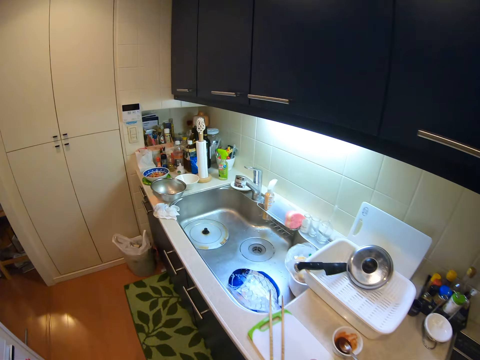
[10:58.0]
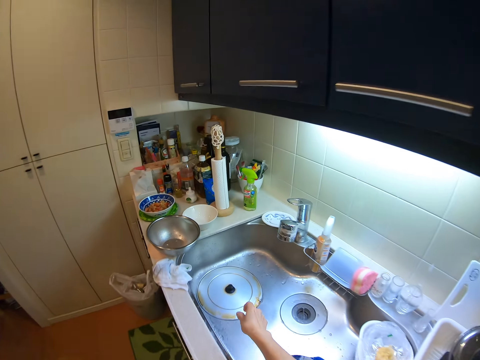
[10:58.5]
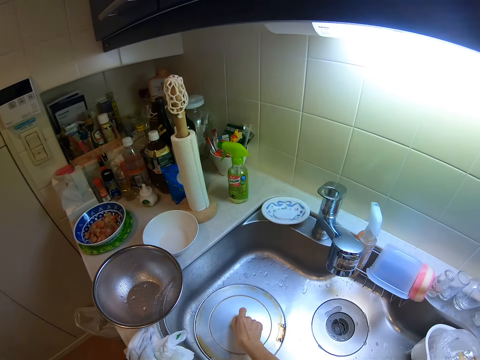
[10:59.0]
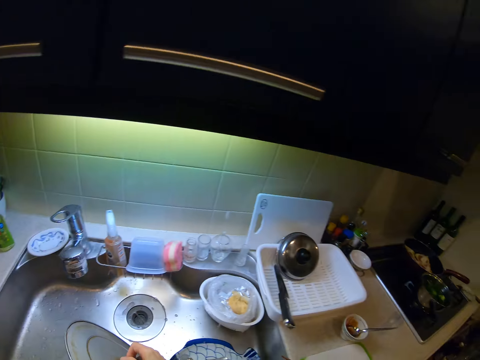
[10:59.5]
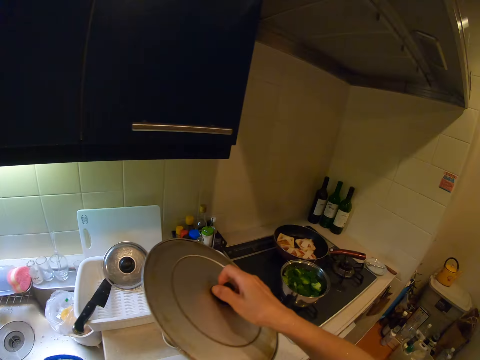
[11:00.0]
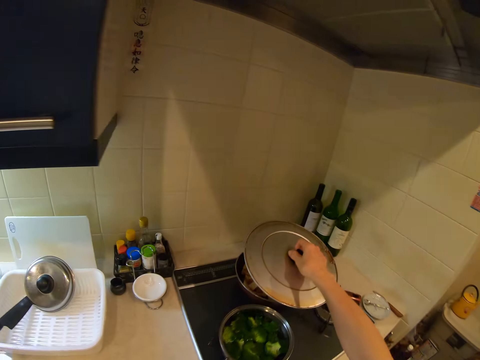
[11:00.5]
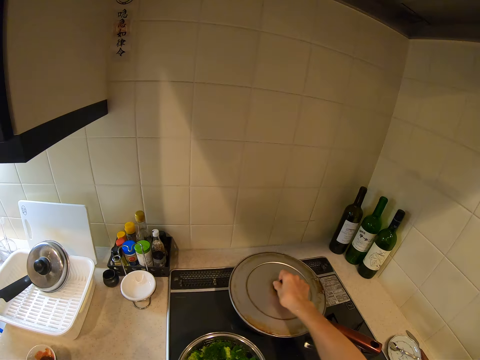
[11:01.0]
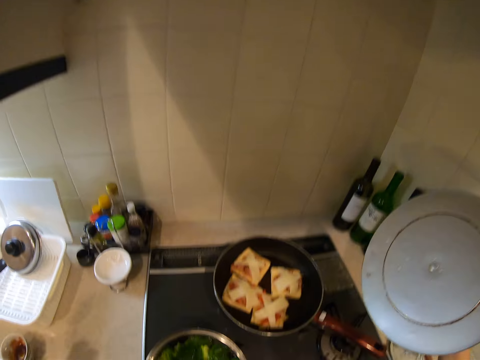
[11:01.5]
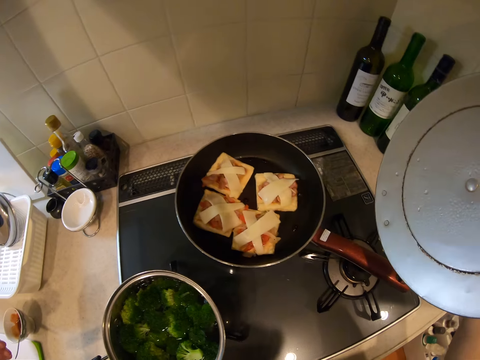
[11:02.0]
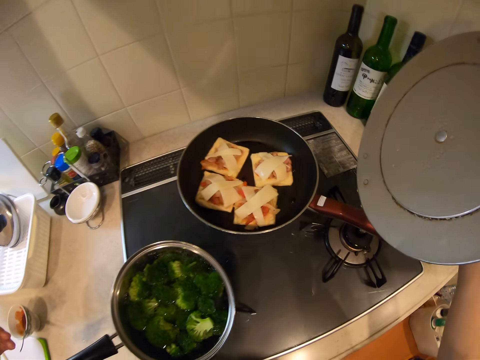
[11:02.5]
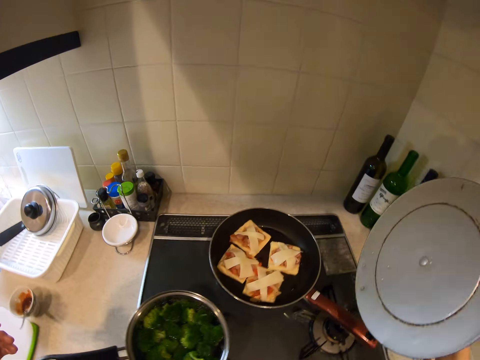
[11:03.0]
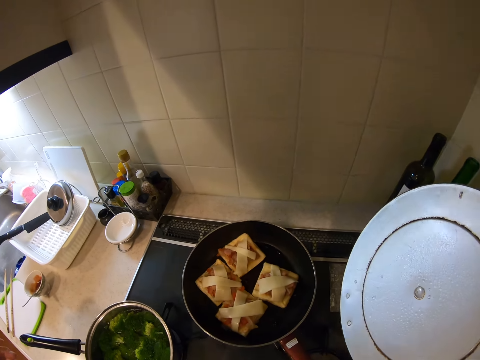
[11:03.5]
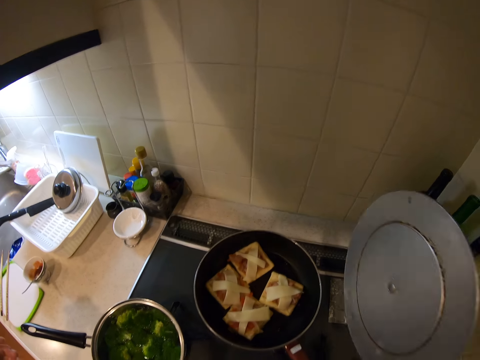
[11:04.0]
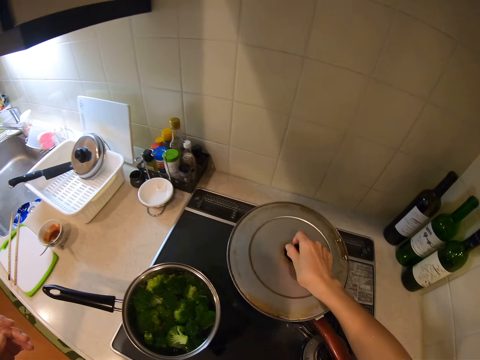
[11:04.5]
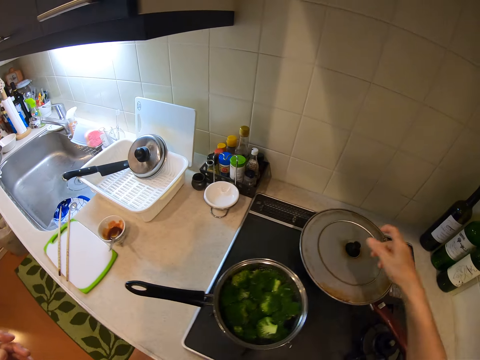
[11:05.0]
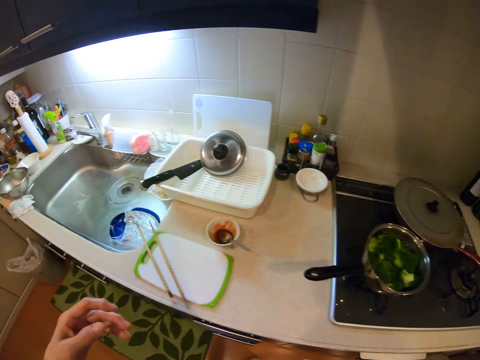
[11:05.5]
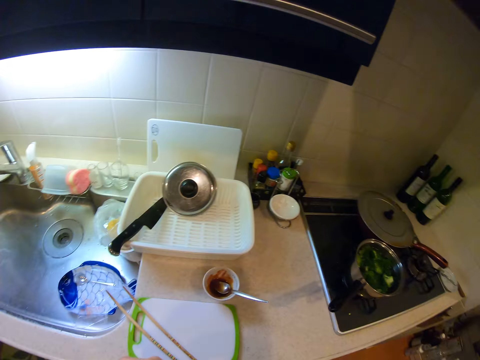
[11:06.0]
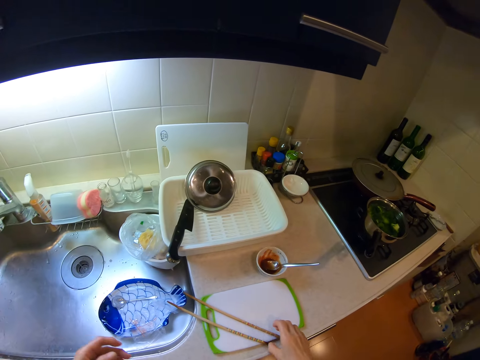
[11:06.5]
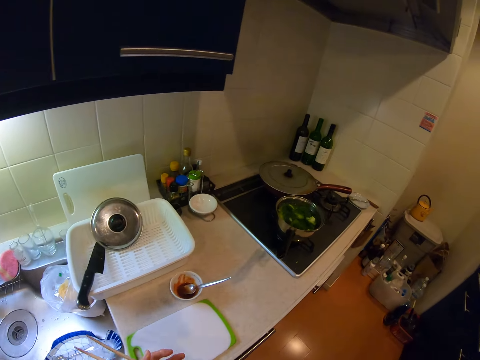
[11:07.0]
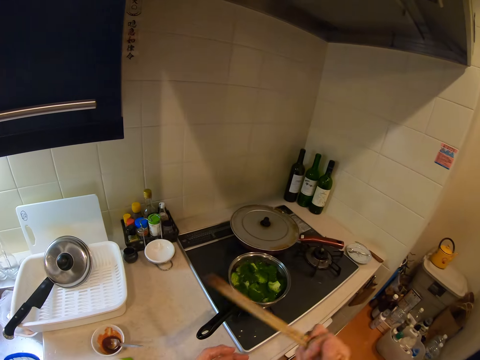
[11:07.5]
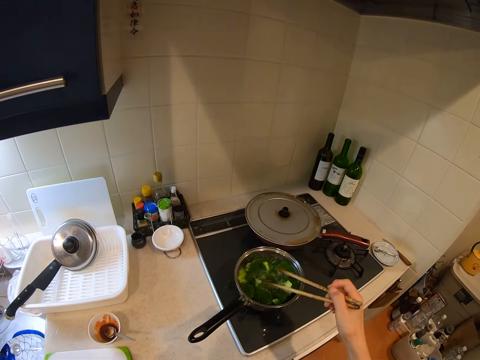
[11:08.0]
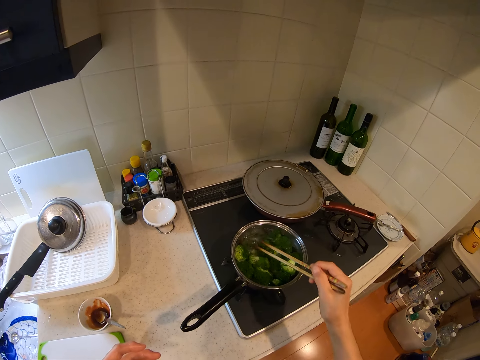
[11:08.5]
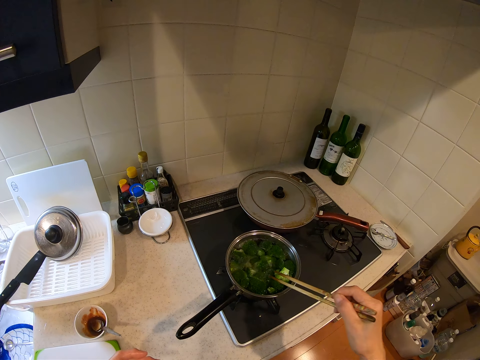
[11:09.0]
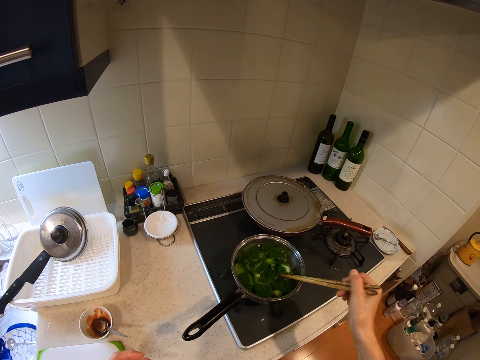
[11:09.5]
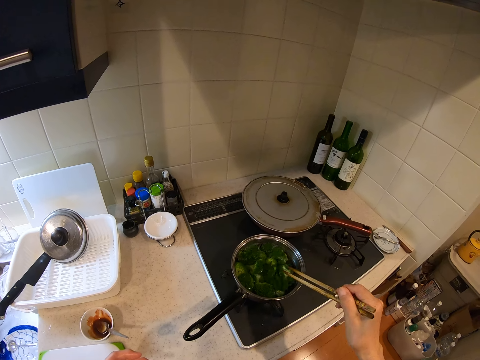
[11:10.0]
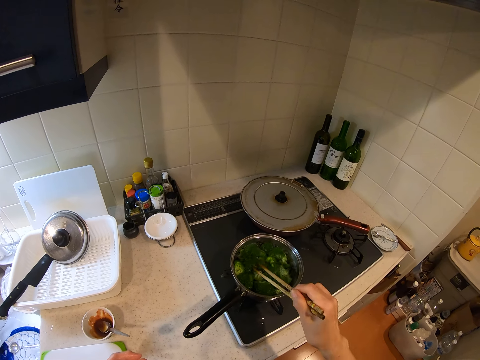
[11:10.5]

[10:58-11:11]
The camera wearer moves her hand. She picks up the cover from the kitchen sink with her right hand. She tries to cover the sufuria. She covers the frying pan with the cover. She picks up the chopsticks from the chopping board. She stirs the vegetables in the pot with the chopsticks.

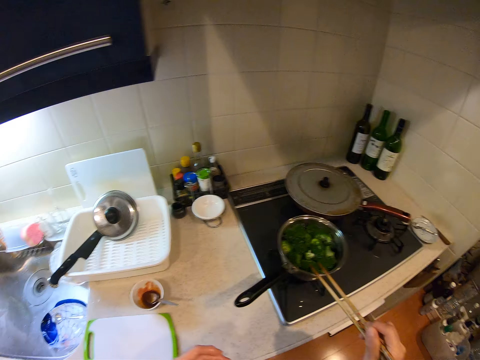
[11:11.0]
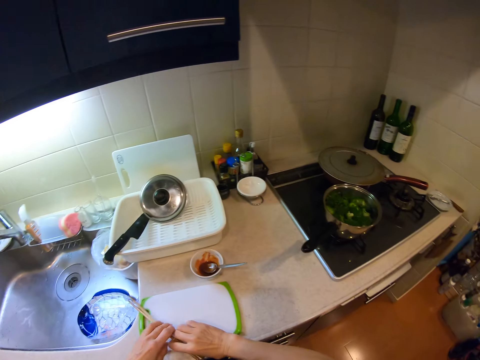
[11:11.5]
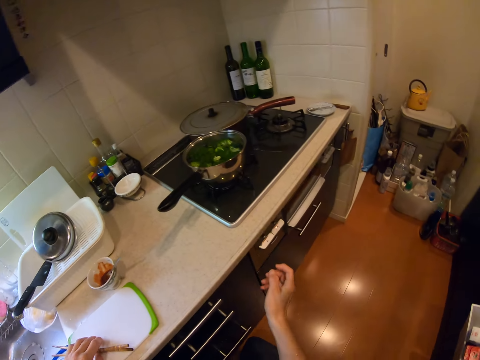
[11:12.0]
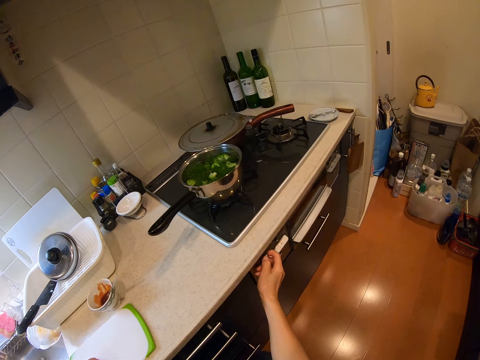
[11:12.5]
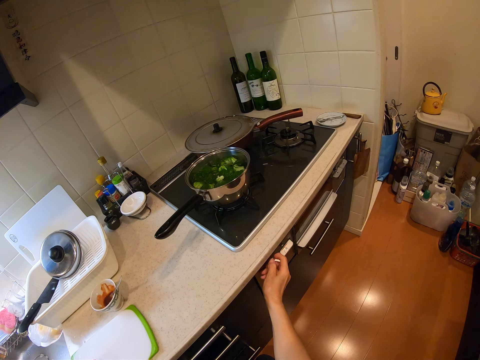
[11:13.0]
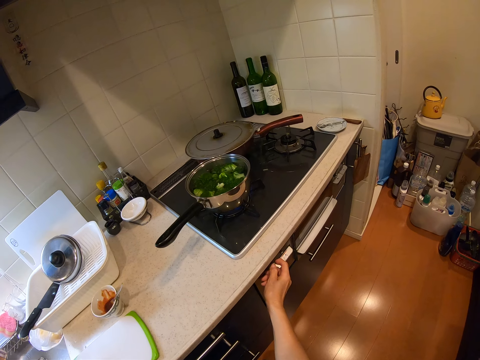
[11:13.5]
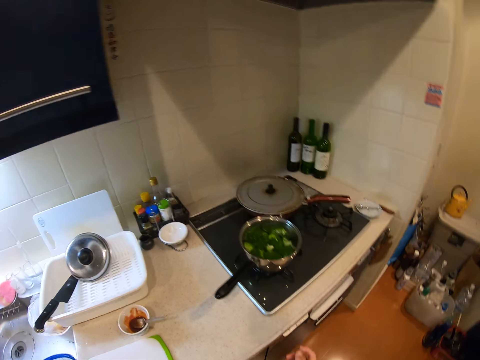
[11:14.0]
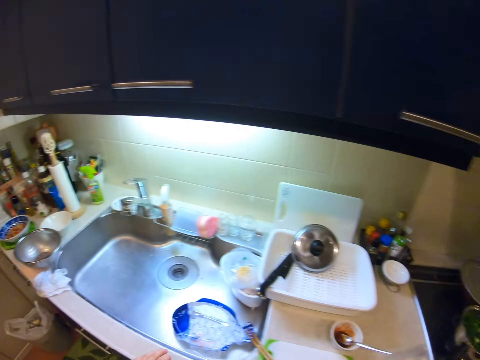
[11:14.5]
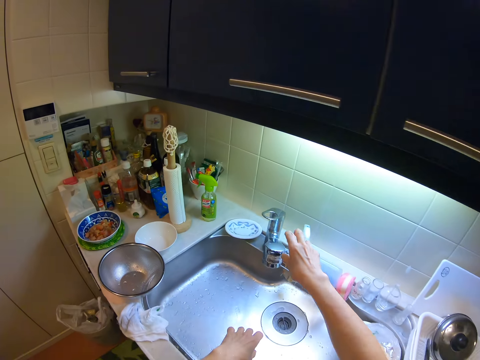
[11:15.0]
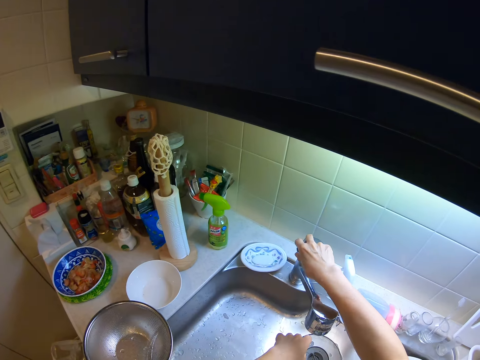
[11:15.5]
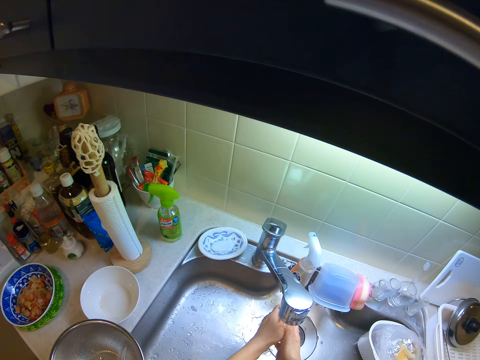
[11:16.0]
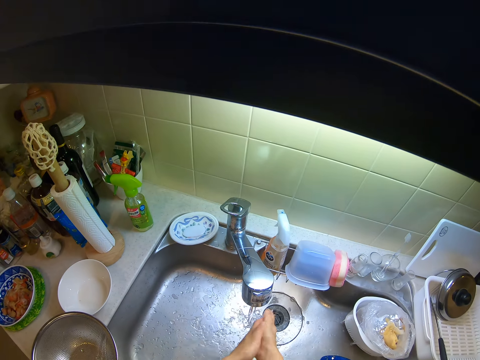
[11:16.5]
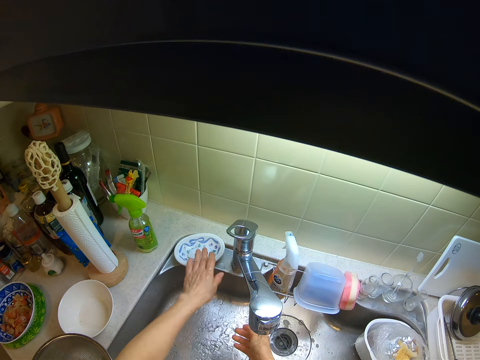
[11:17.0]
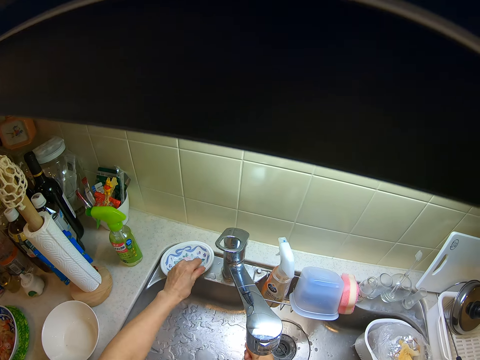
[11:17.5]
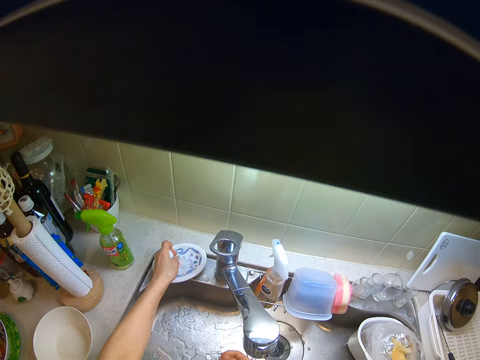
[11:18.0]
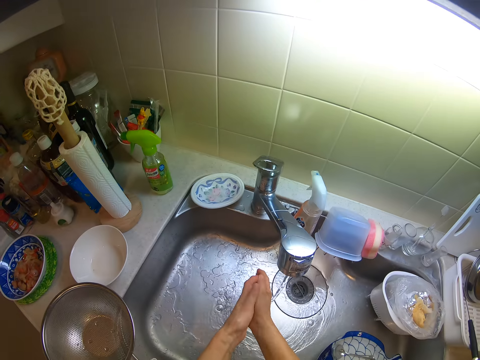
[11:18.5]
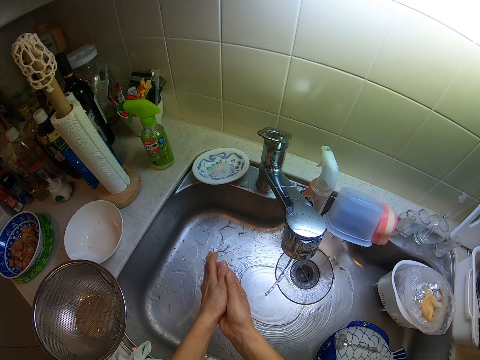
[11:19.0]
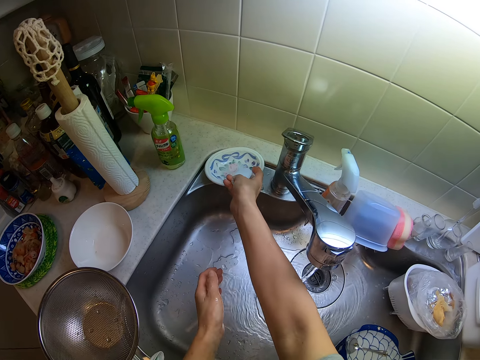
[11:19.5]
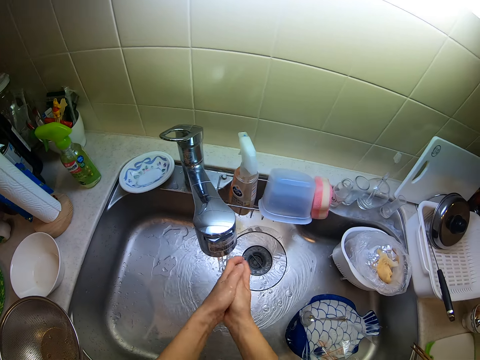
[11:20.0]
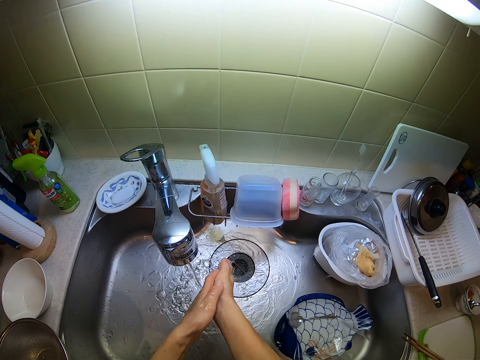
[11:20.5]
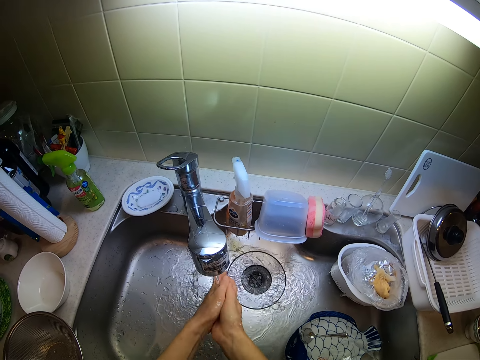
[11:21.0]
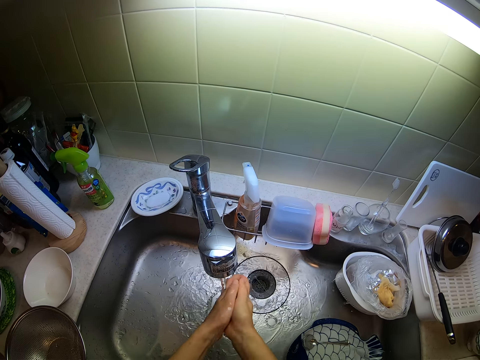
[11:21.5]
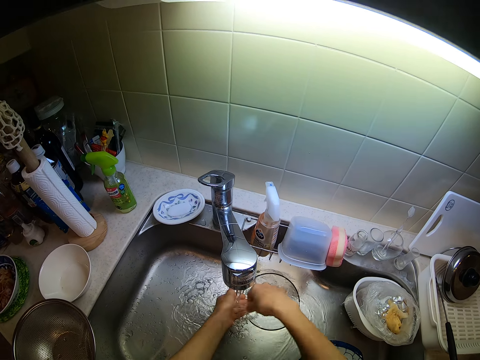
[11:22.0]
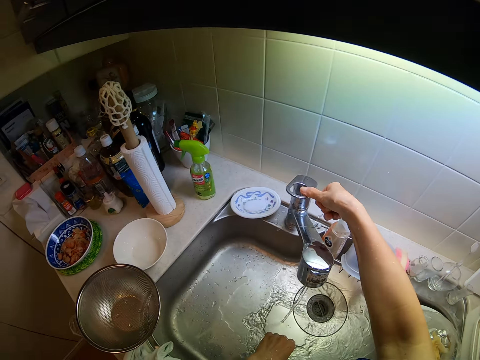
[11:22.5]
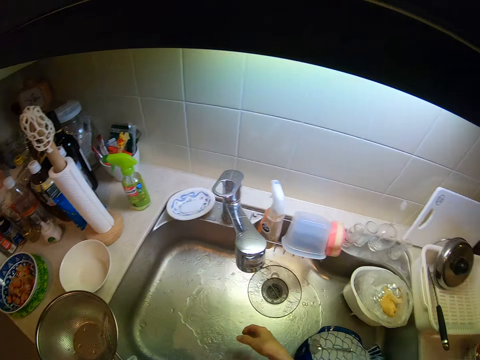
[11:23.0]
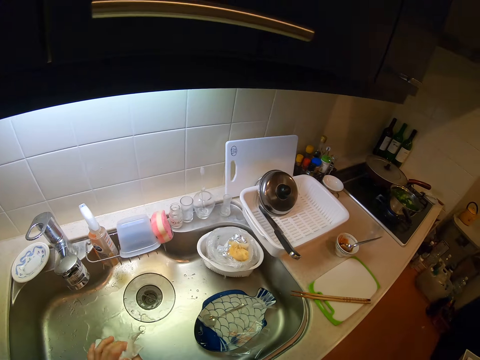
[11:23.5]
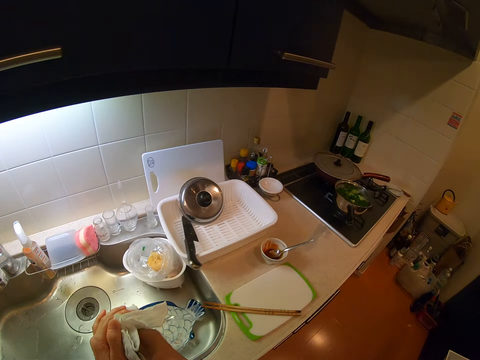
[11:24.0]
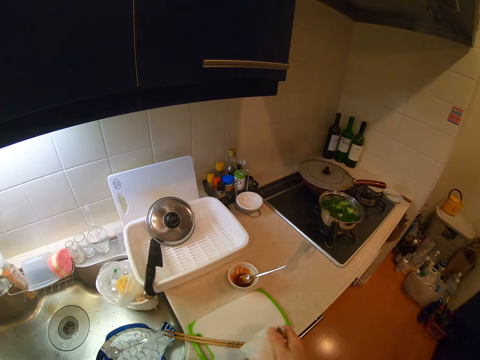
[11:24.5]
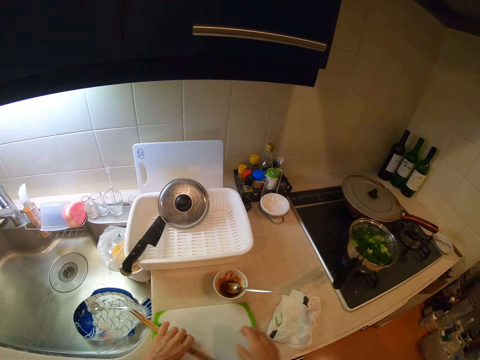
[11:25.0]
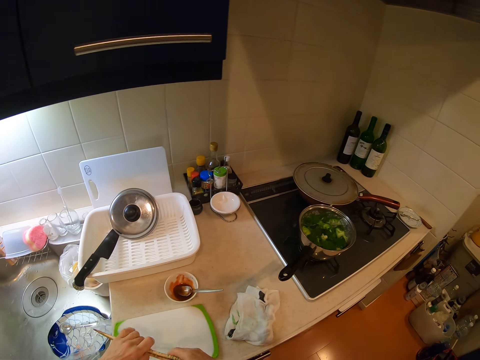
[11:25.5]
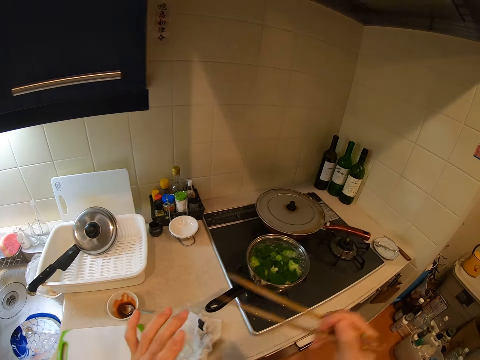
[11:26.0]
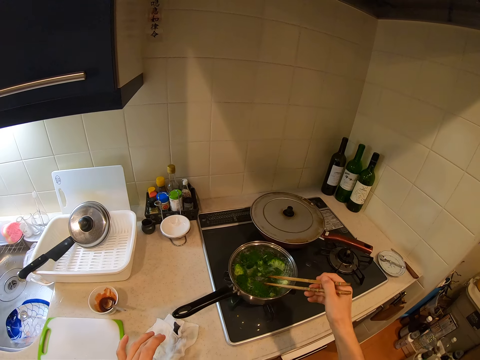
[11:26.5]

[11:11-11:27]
The camera wearer drops the chopsticks on the chopping board. She adjusts the pressure of the cooker with her right hand. She turns on the tap of the kitchen sink with her right hand. She washes her hands under the running tap. She picks up a bar of soap from the plate with her left hand. She washes her hands with the bar of soap. She drops the bar of soap into the plate. She rinses her hands under the running tap. She turns off the tap with her right hand. She dries her hands with a hand towel. She drops the hand towel on the countertop. She picks up the chopsticks from the chopping board. She stirs the vegetables in the pot with the chopsticks.
